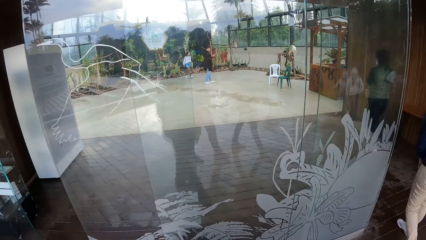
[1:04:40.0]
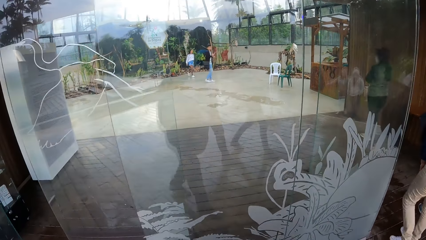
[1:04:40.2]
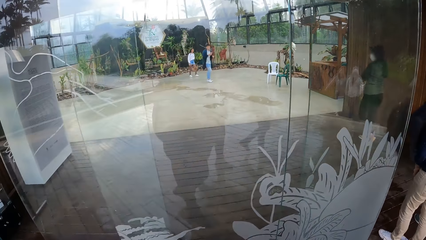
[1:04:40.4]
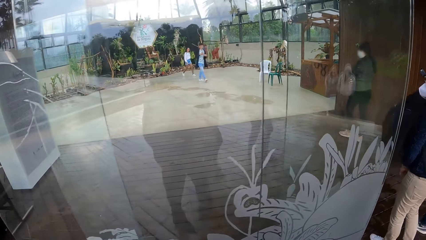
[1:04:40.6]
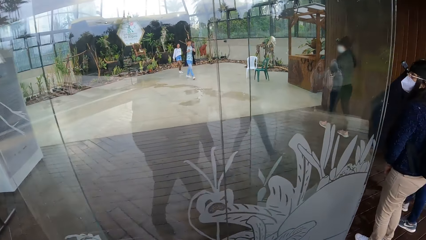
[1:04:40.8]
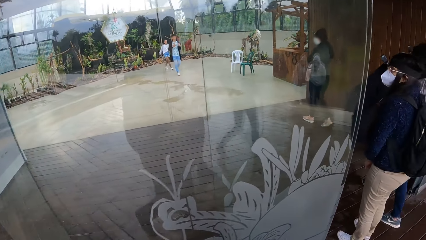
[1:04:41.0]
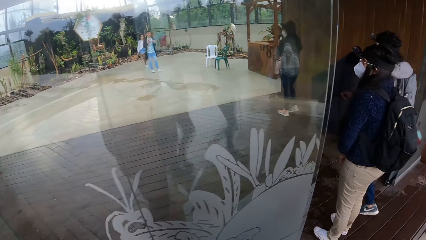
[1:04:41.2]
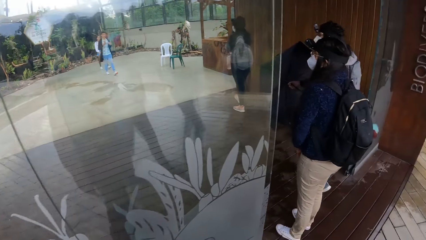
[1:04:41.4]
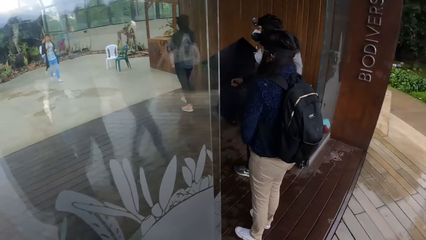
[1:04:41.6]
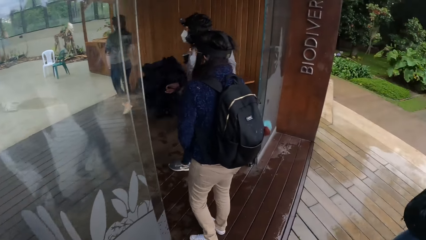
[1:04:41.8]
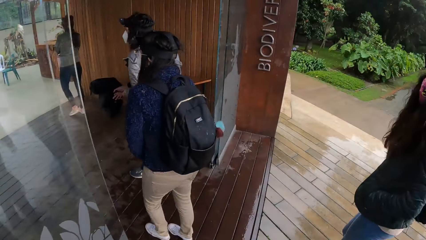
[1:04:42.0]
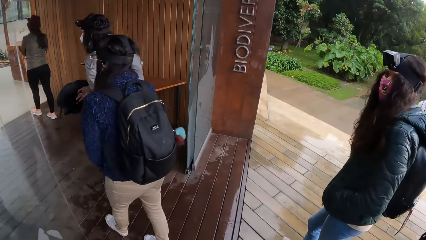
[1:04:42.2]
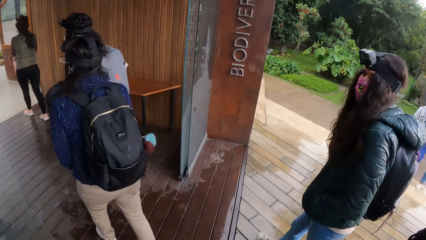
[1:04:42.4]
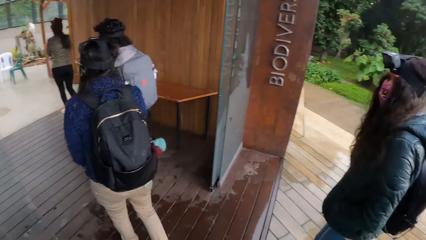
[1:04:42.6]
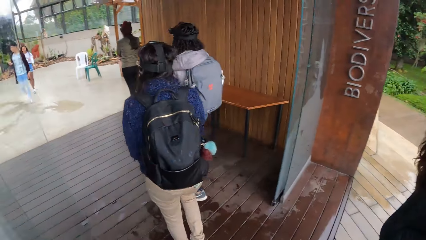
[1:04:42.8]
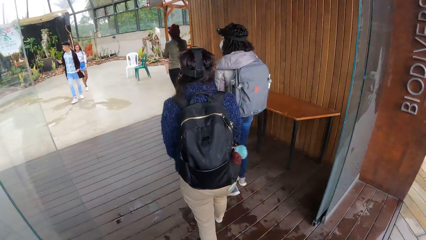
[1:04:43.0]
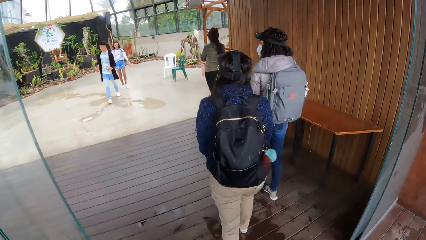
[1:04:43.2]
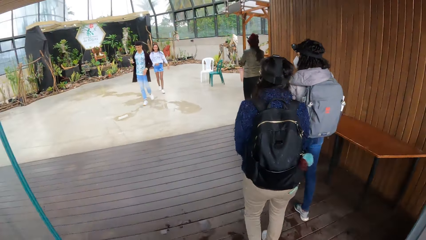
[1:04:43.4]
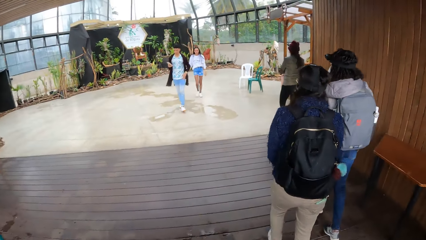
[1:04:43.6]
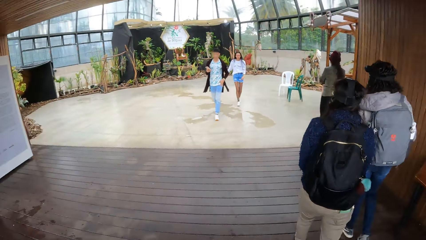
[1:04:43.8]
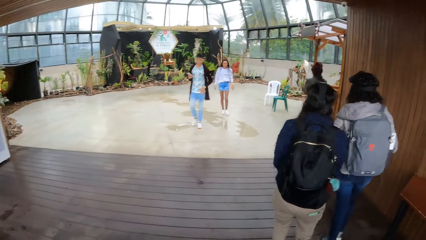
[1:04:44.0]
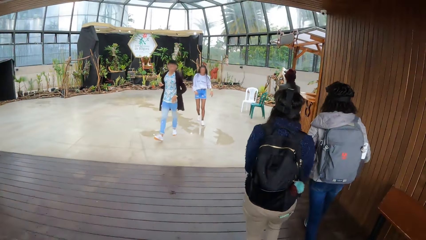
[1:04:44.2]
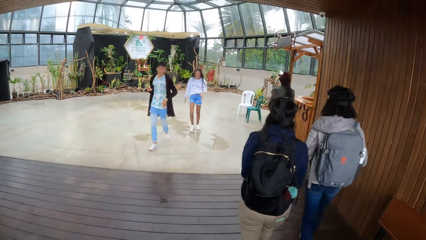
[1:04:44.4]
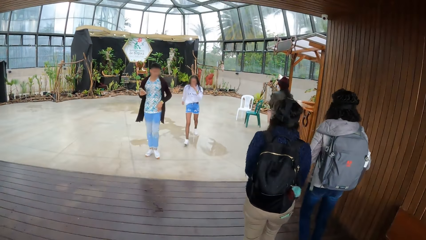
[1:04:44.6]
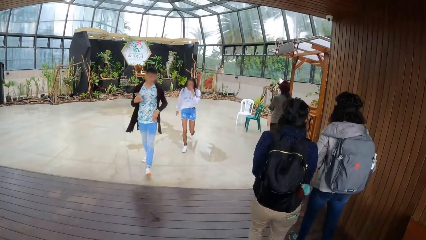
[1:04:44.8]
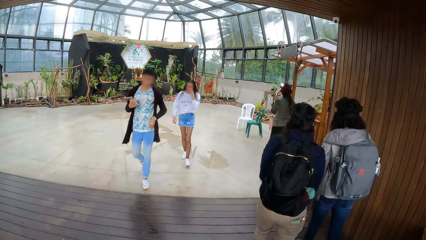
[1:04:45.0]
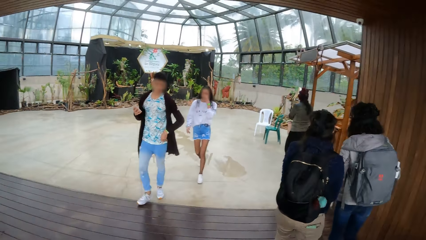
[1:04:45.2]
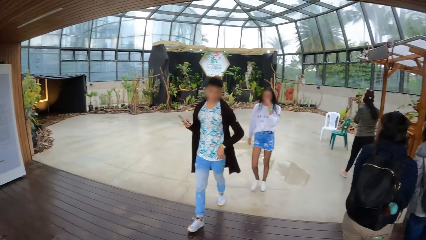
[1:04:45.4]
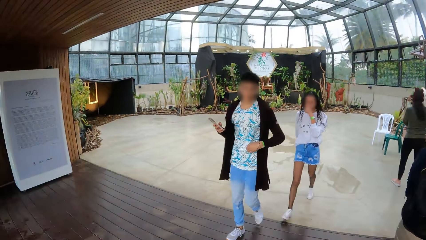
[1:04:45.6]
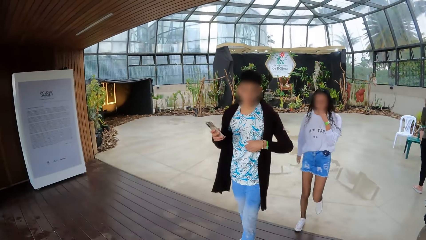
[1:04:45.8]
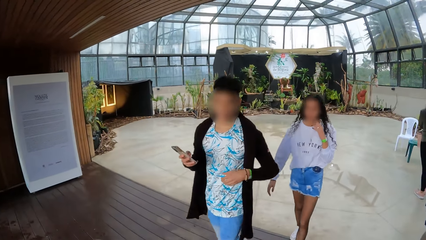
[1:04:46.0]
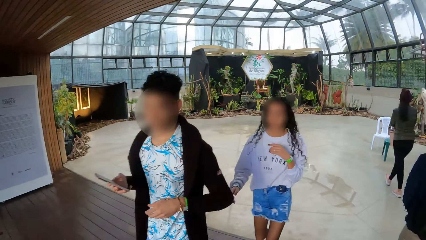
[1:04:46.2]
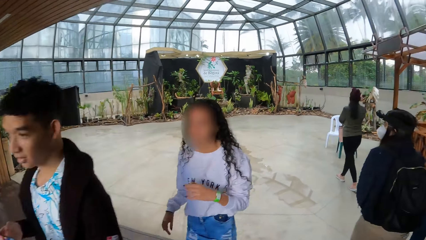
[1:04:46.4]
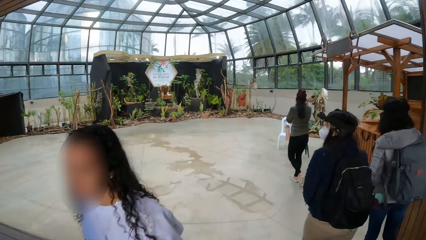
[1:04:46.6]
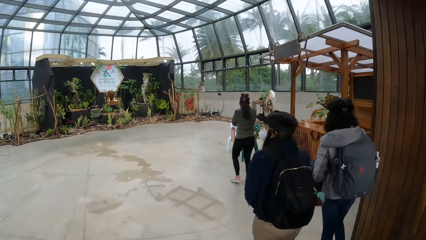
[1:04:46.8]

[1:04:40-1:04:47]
The camera wearer walks into a building. A woman walks into the building. A man walks past the camera wearer.

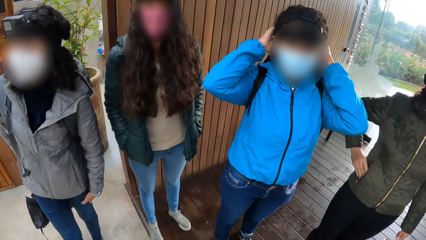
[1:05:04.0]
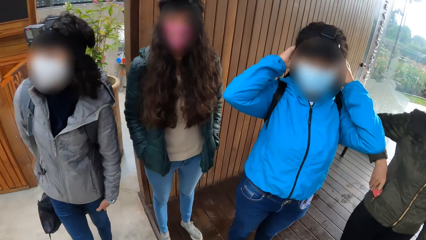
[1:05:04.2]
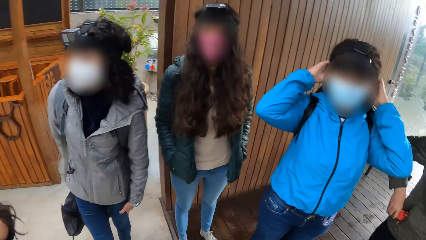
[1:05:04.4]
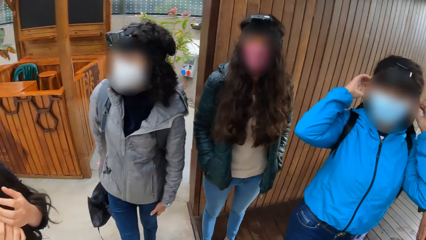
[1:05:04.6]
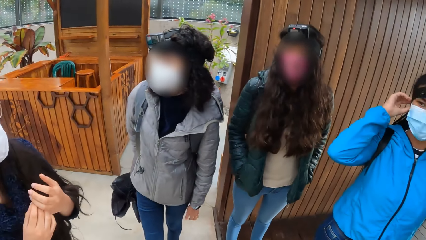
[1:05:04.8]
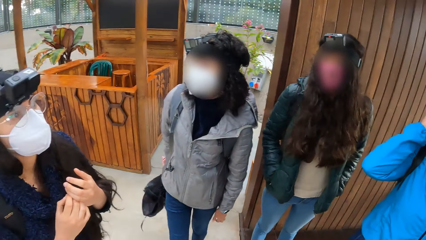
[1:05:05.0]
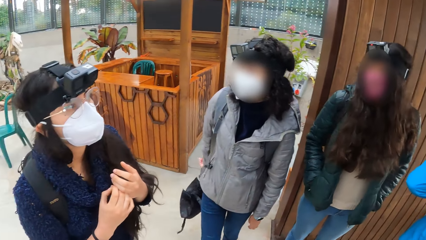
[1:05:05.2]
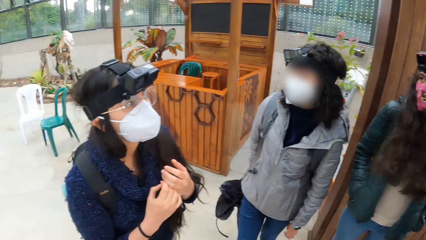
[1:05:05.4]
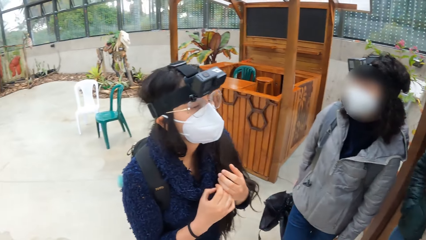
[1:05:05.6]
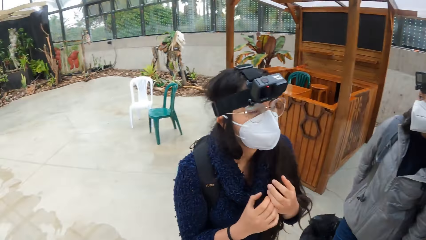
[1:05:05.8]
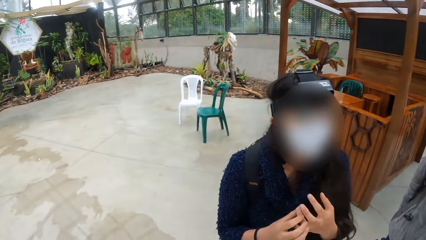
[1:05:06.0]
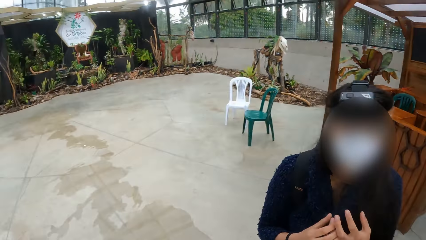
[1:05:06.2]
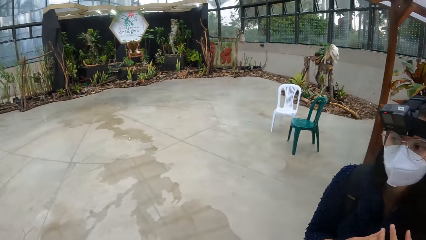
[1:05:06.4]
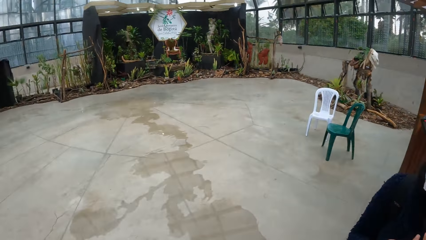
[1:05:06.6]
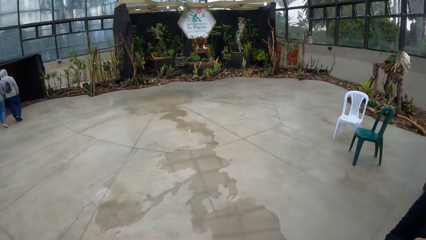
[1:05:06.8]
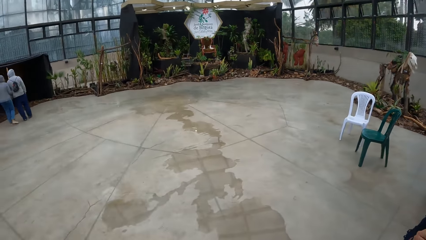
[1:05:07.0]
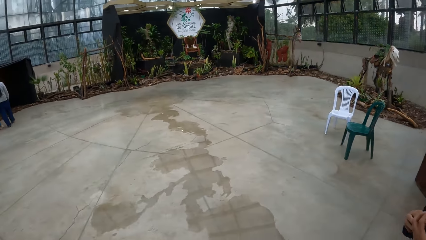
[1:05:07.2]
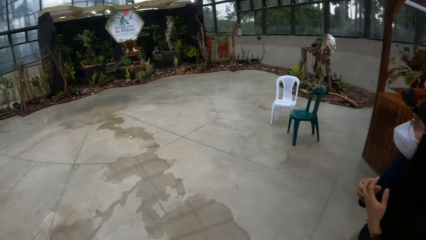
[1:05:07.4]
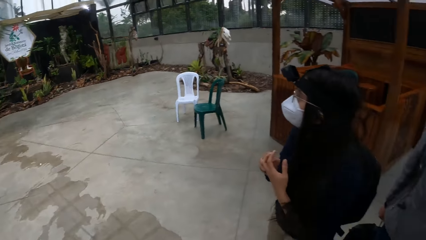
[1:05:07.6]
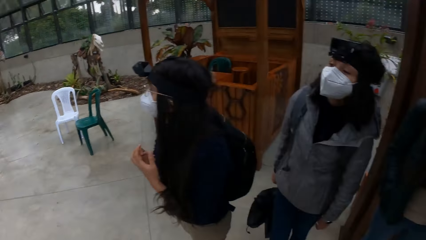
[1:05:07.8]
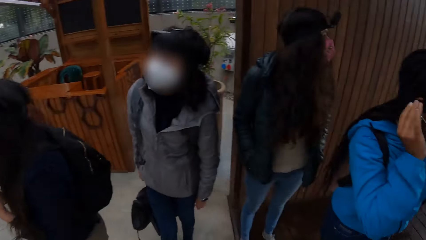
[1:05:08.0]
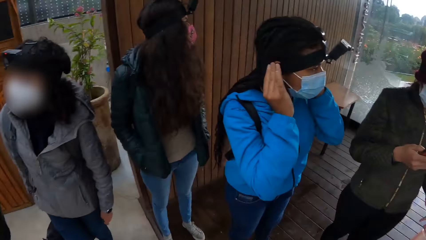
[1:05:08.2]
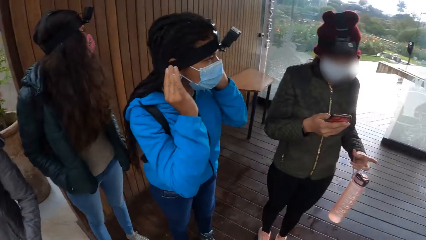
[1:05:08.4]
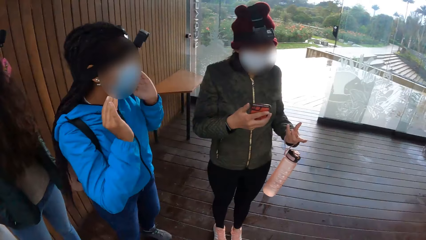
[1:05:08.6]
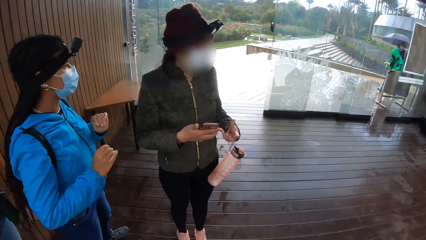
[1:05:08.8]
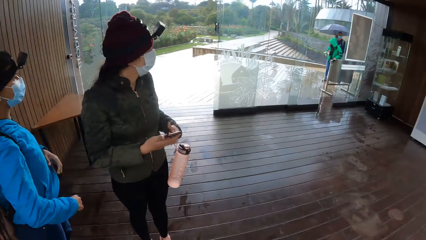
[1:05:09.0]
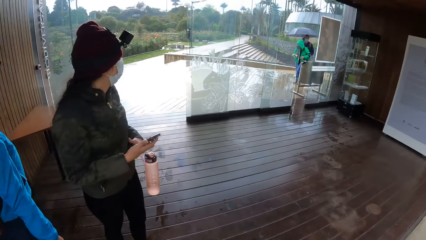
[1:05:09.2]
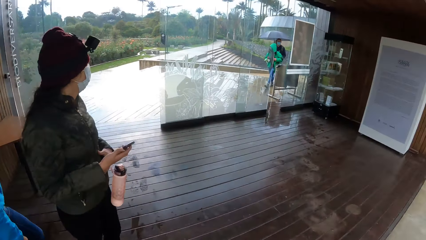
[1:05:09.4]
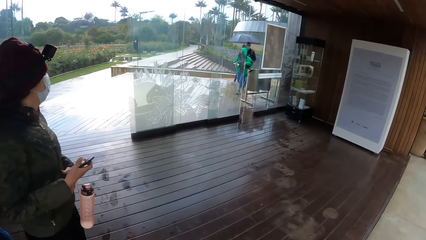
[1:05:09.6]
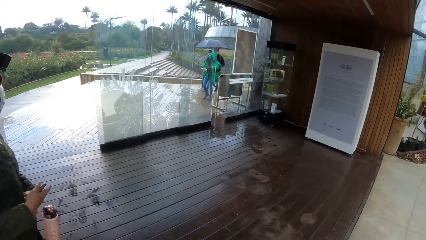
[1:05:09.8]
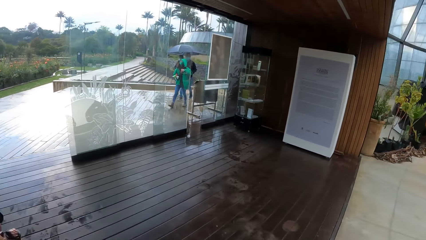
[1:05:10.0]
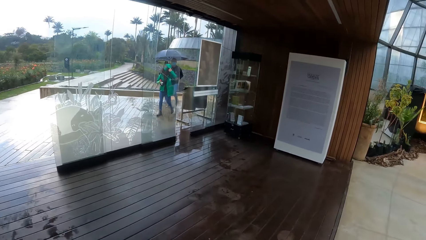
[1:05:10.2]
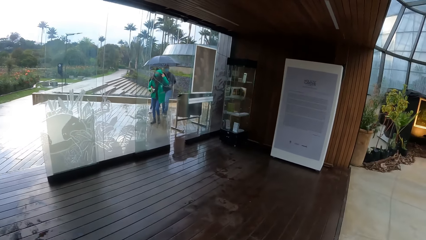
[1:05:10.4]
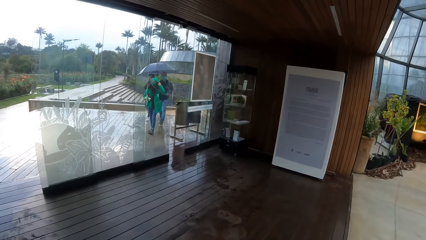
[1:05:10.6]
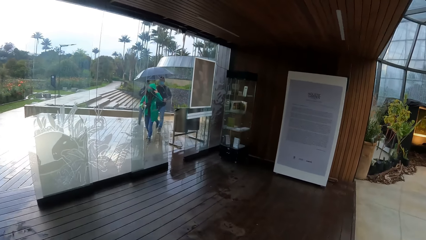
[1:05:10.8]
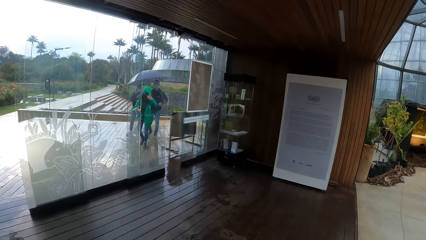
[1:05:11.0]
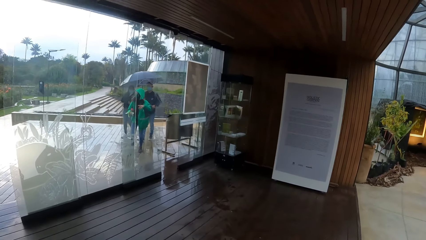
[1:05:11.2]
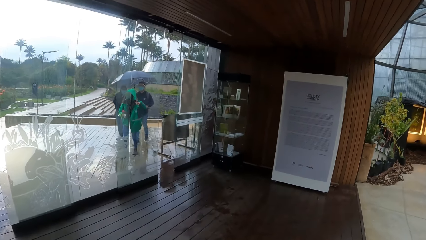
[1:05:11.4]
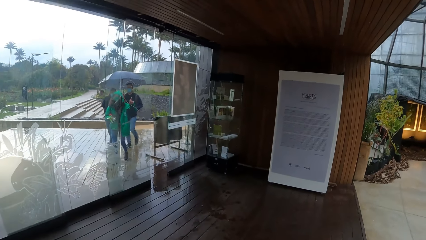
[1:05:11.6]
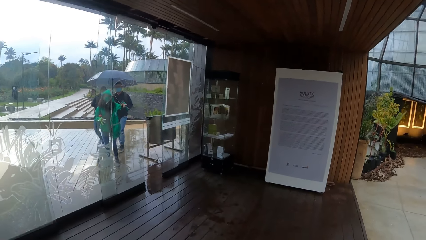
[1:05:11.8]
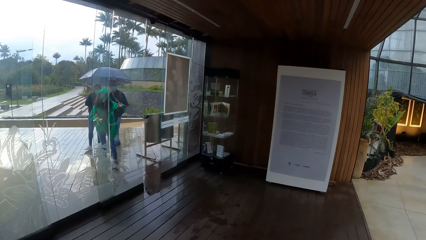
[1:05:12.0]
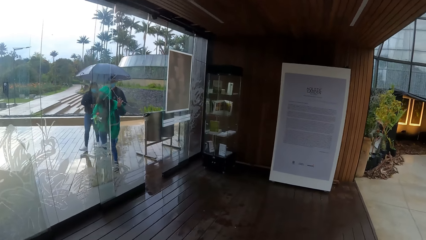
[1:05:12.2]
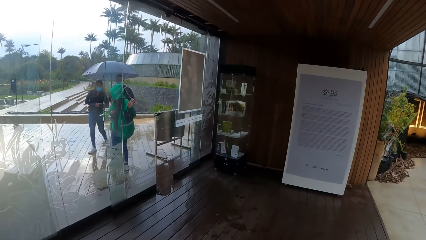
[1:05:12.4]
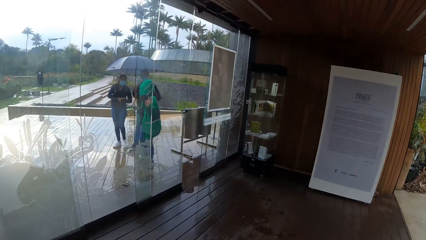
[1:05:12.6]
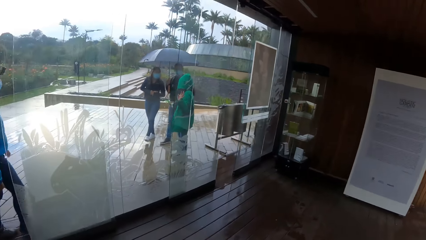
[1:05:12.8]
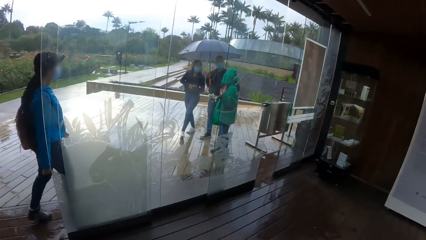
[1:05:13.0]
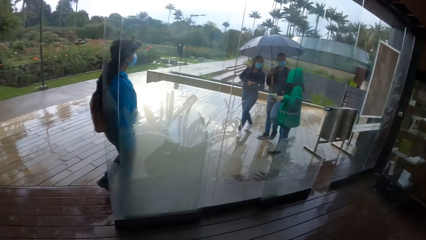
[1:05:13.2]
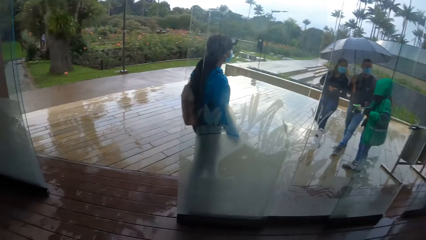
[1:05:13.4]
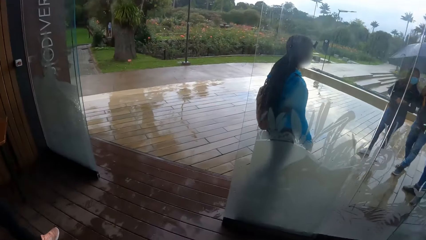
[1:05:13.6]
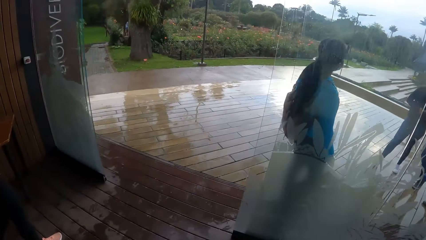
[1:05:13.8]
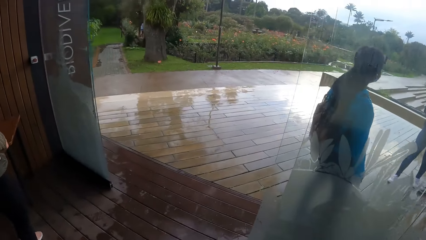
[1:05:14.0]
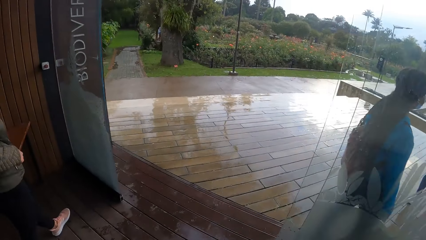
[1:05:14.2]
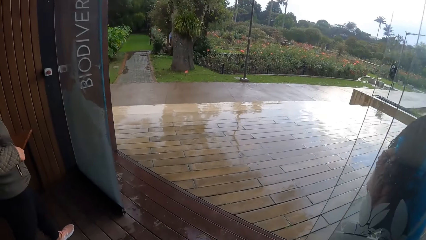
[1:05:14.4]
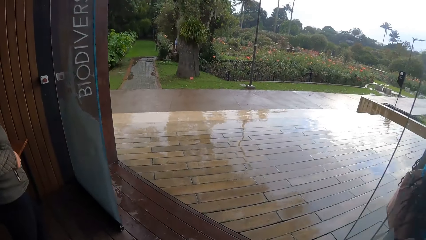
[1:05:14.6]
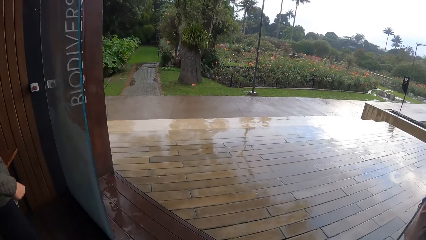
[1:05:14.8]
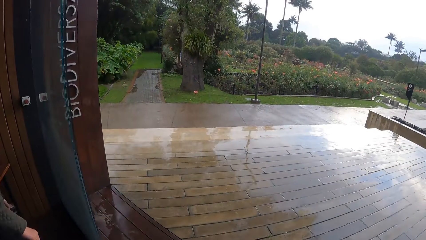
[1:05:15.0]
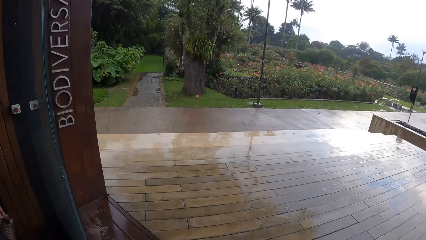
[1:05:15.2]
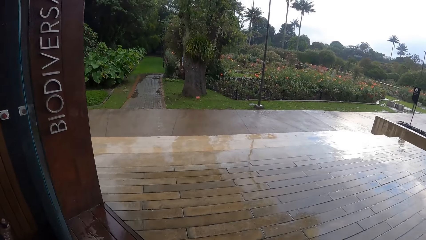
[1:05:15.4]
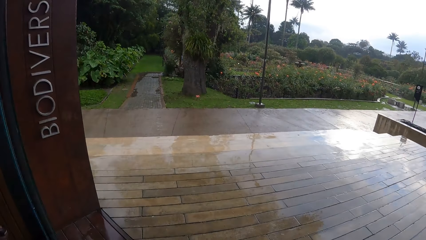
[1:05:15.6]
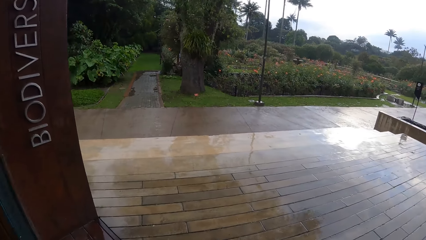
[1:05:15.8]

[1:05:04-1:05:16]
A woman removes a phone from the jacket pocket with her right hand. The camera wearer looks around. Another woman adjusts her camera on her head with both hands. A third woman holds a phone. The camera wearer moves around. The second woman walks out of the building. The first woman adjusts a zip on her jacket with her right hand. The camera wearer walks out of the building.
